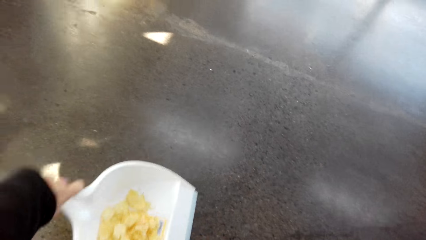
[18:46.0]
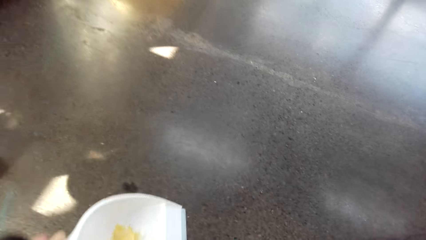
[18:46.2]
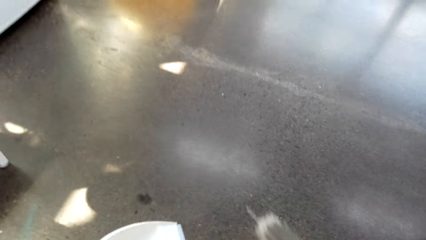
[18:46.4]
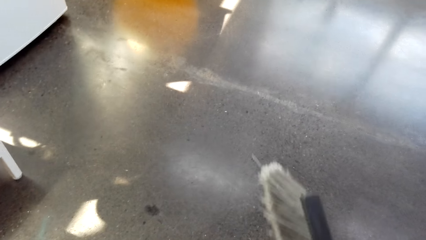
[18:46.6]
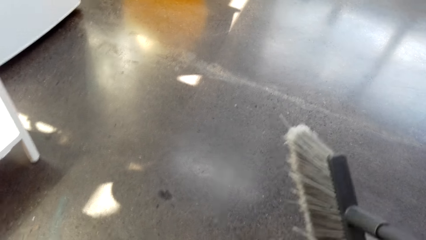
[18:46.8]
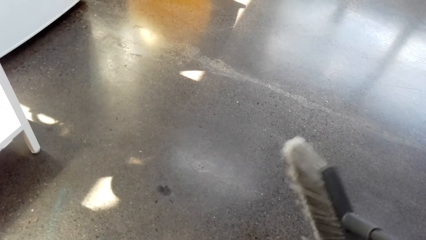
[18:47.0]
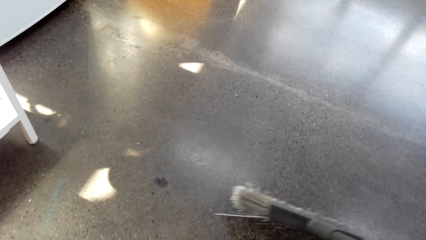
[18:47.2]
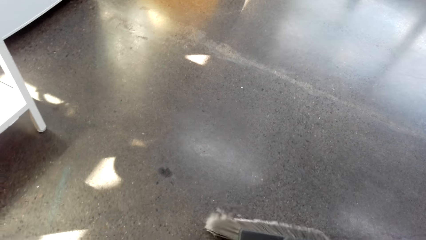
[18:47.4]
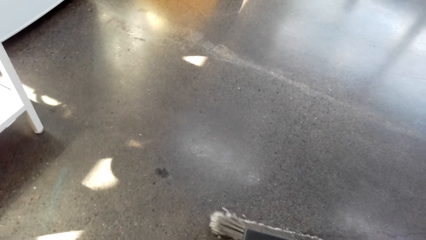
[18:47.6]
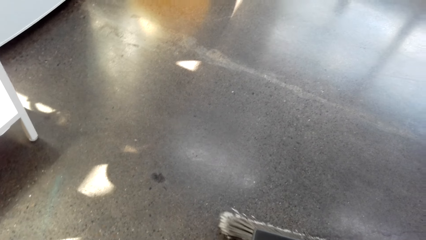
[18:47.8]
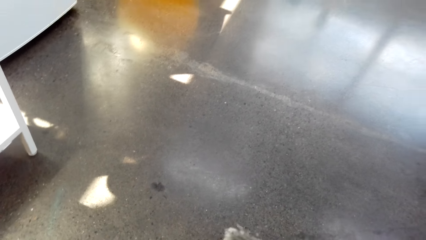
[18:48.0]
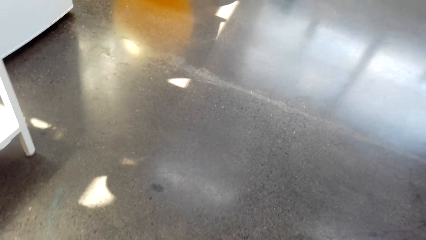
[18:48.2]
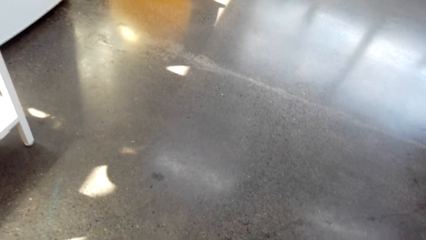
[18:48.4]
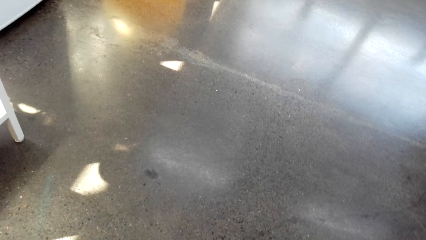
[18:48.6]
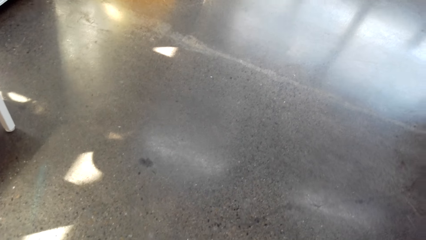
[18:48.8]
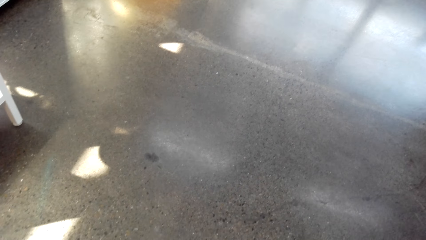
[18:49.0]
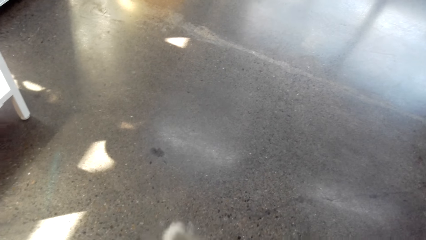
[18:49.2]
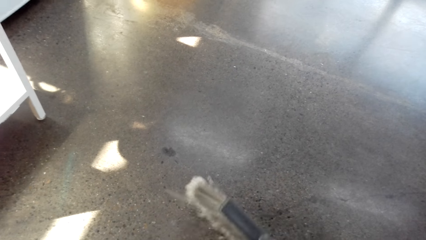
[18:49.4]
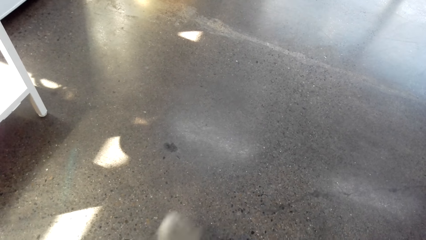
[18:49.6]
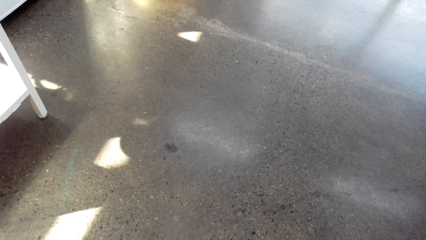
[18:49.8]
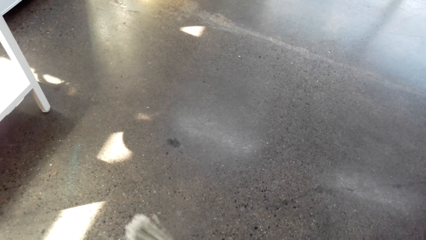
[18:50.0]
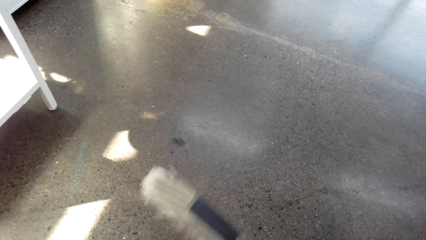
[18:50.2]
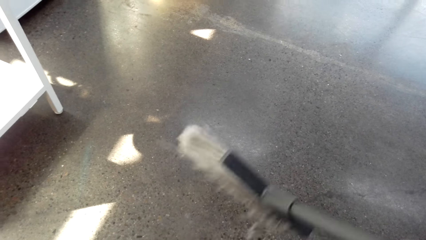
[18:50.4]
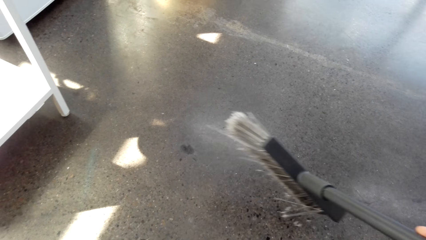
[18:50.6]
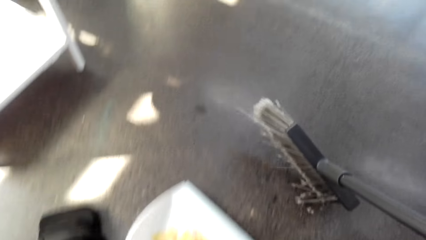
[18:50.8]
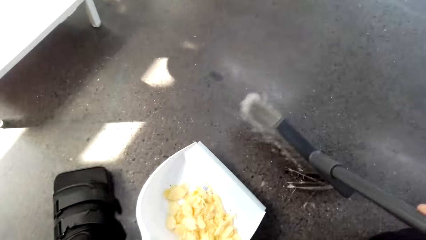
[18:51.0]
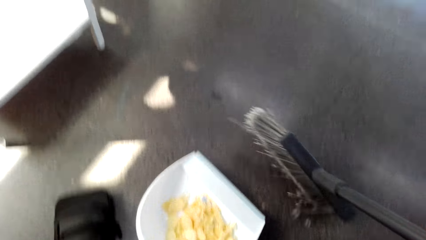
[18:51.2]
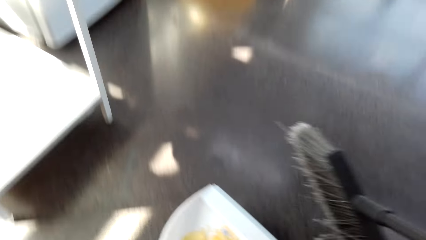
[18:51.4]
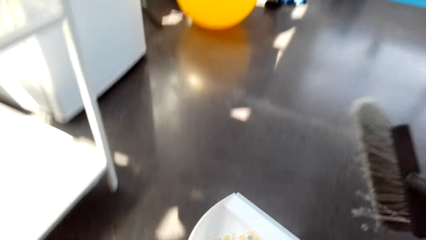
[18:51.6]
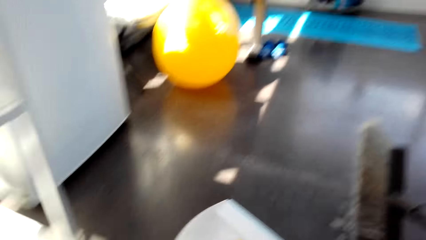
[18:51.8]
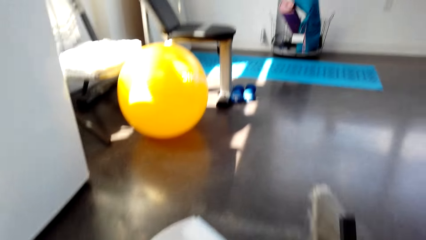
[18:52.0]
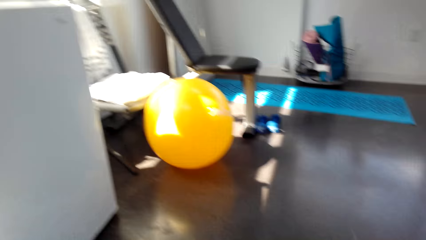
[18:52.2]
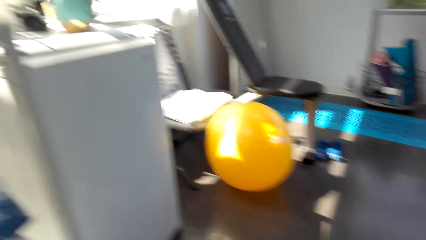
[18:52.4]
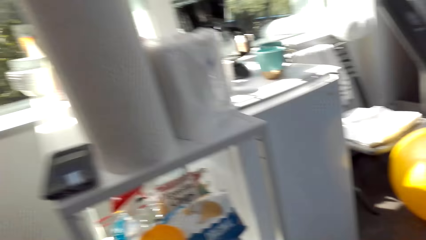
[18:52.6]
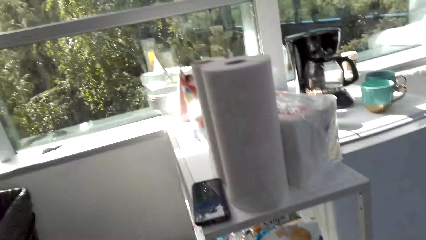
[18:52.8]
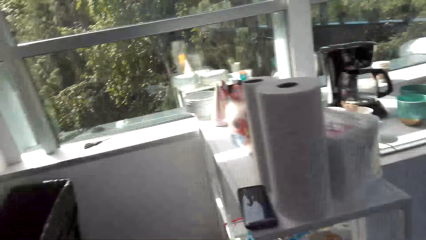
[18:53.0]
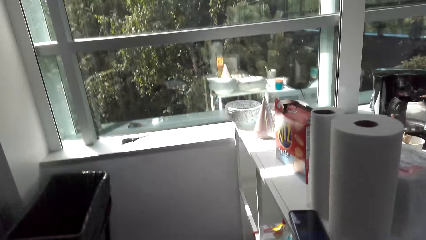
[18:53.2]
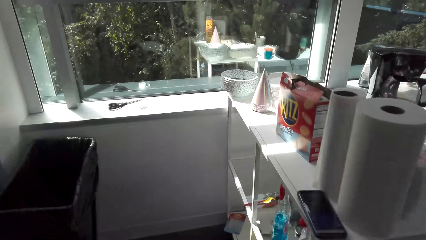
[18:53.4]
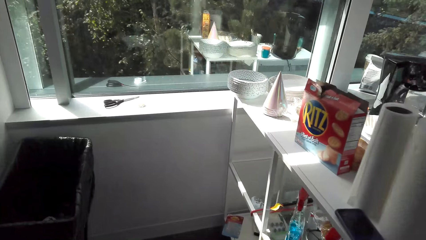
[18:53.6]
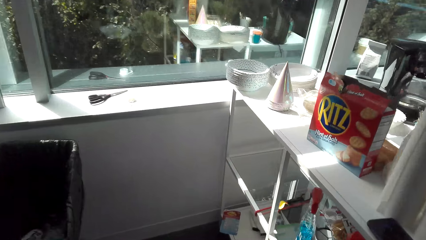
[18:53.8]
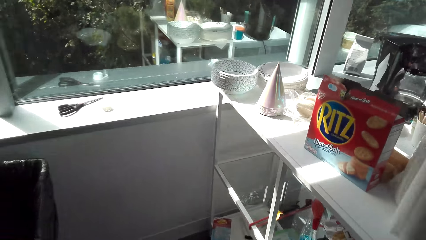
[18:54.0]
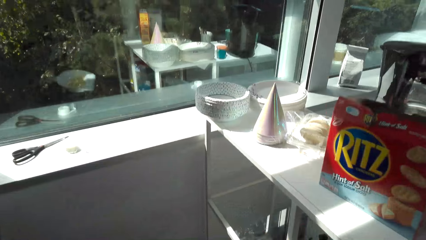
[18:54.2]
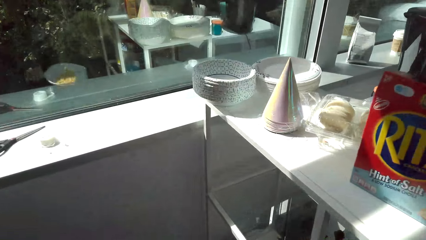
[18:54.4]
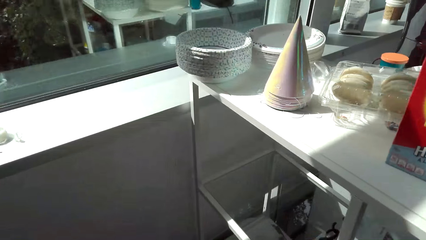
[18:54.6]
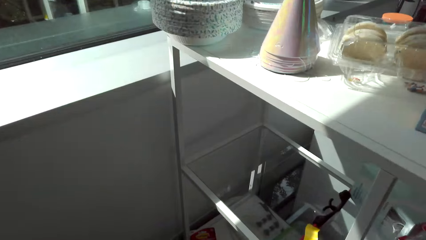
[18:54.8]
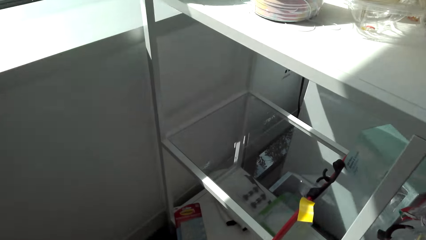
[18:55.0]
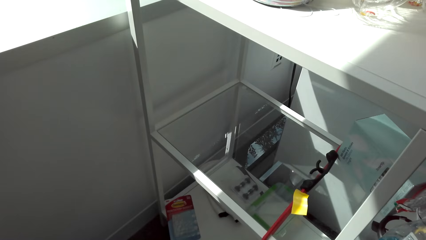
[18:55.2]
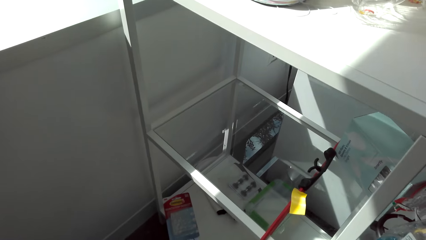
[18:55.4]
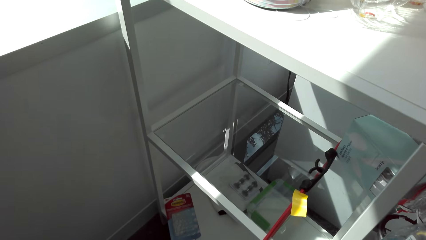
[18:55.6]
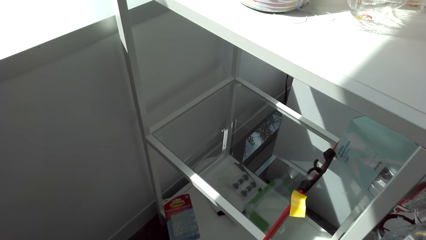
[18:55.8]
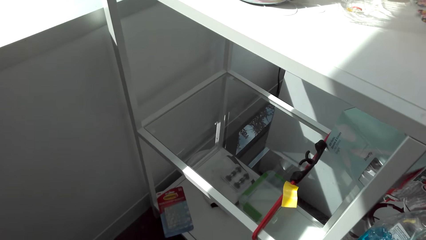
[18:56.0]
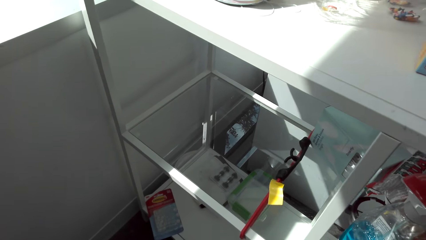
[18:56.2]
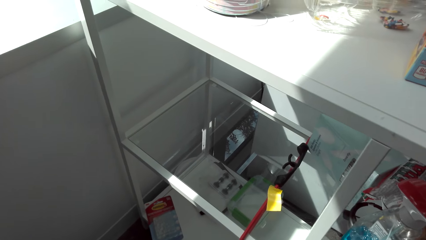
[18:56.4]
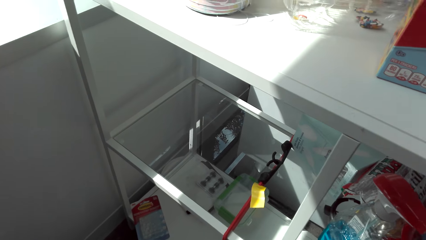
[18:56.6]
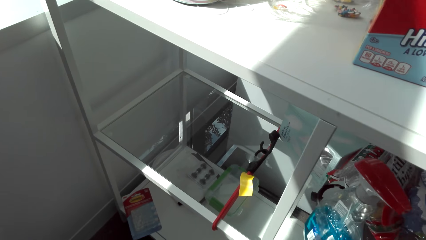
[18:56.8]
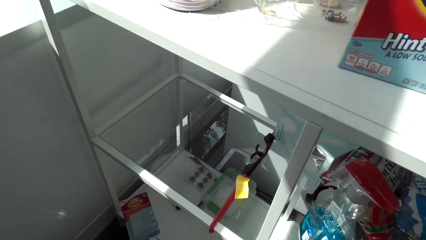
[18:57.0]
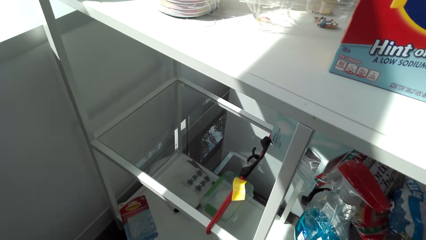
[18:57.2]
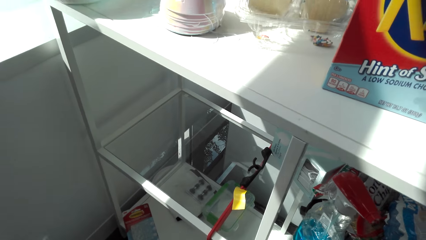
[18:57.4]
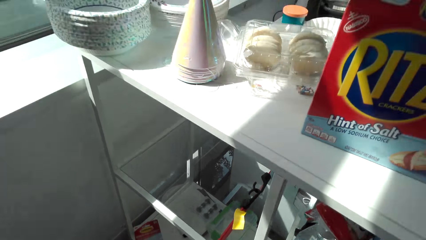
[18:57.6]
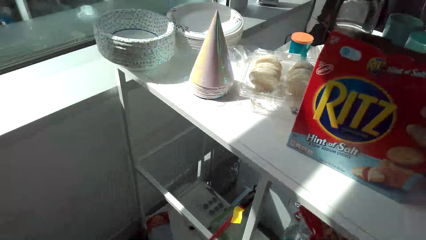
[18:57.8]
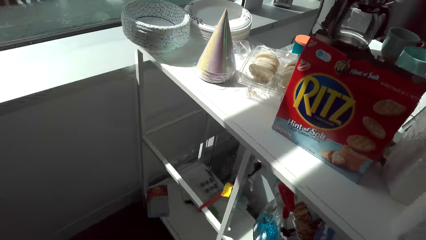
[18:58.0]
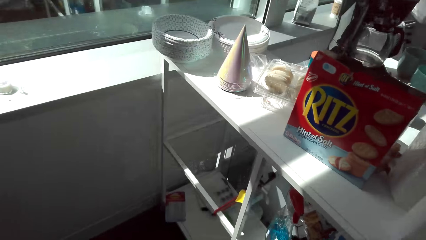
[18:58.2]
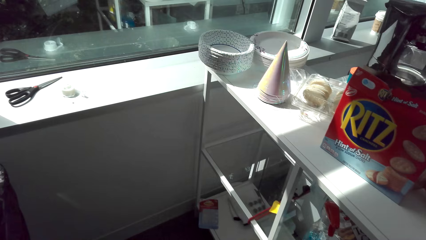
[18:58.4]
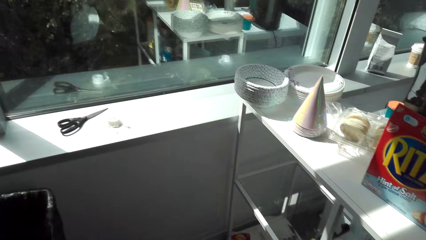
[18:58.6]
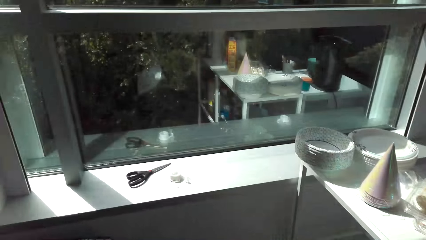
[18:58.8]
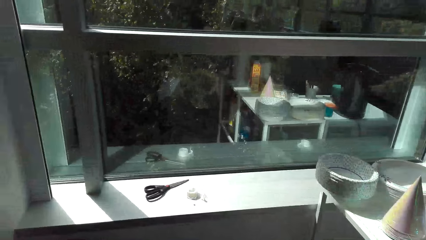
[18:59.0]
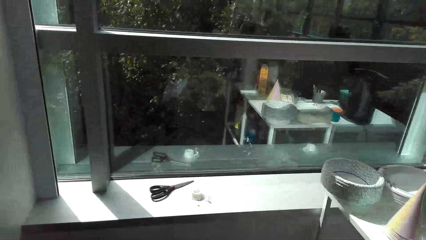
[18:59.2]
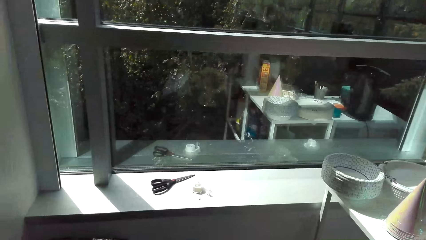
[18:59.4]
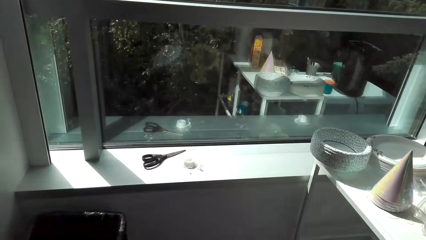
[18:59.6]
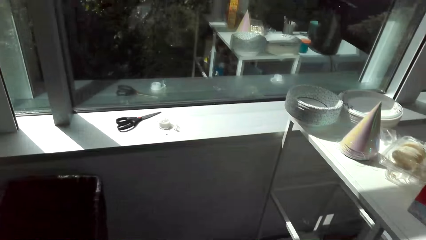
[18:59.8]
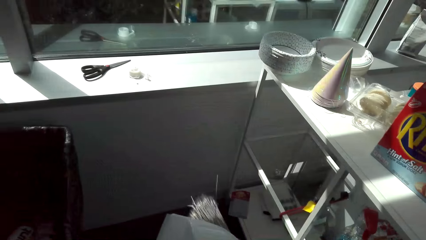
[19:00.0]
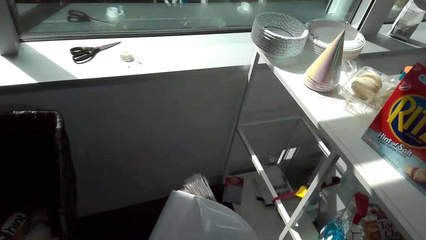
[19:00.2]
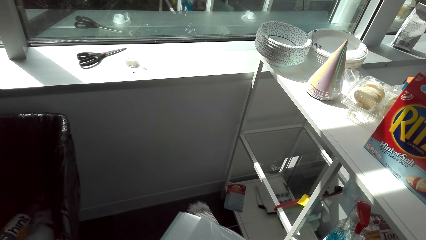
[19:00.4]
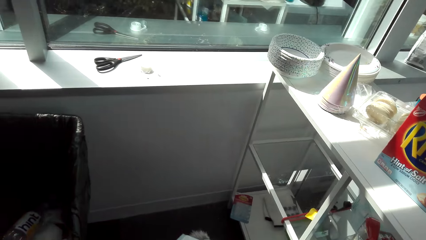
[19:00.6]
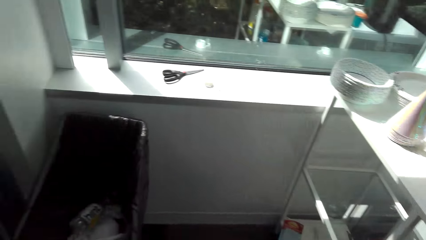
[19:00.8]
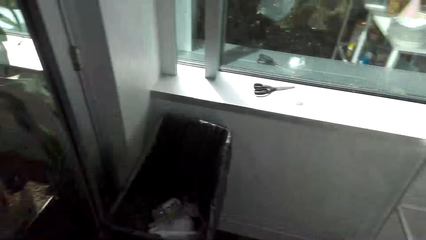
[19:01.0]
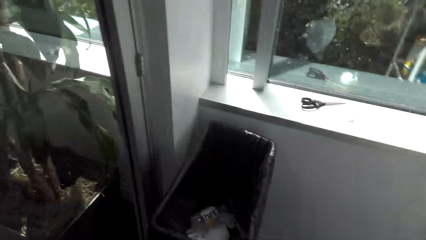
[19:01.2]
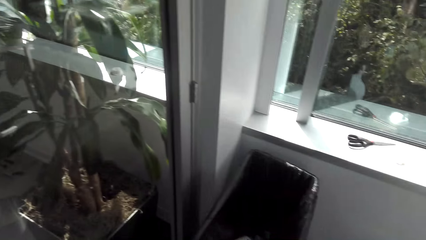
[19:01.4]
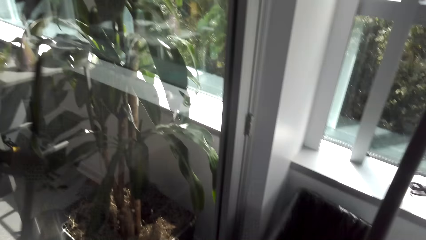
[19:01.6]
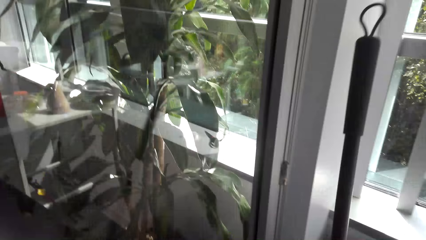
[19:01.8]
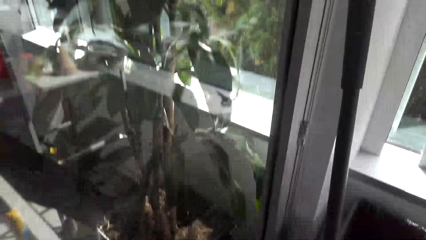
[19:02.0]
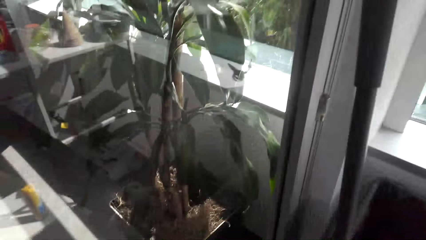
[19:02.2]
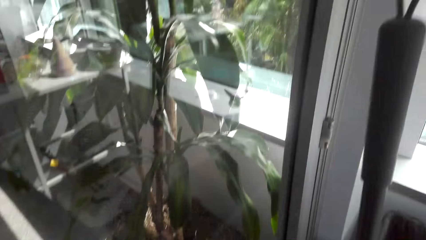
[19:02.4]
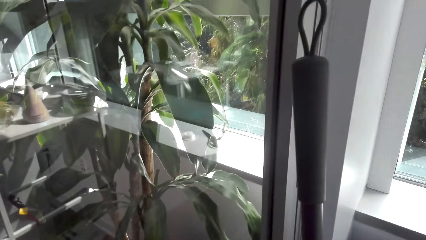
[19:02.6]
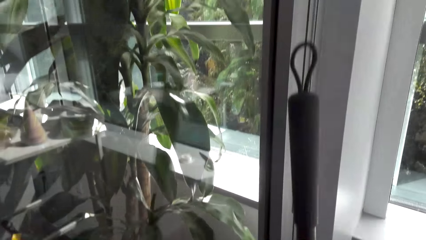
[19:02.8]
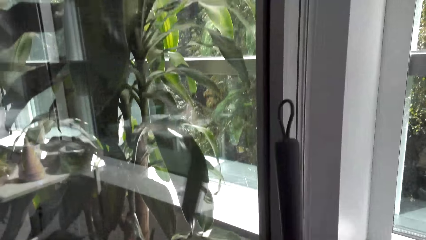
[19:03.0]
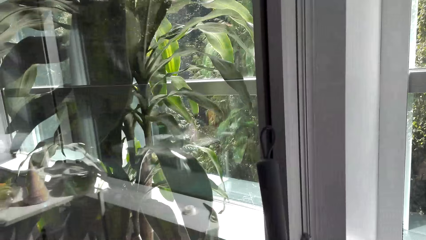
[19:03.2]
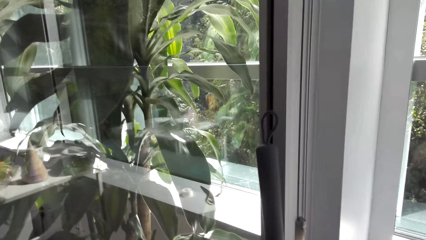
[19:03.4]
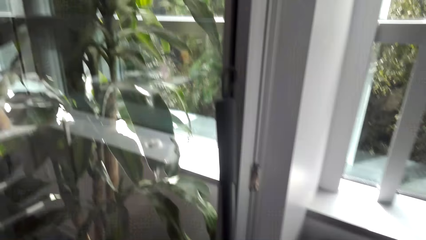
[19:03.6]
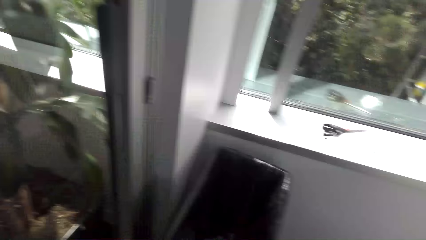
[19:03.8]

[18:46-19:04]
The camera wearer carries the dustpan and broom to the trash bin. They walk around the house. They dump dirt in the trash bin. They do something. They look around the compound. They hold the dustpan and broom. They place the broom against the glass.
